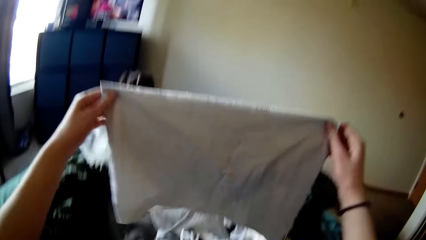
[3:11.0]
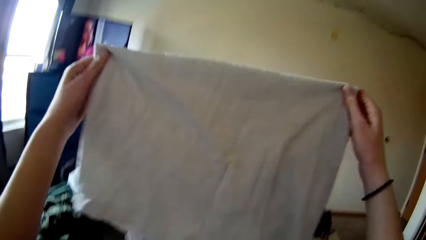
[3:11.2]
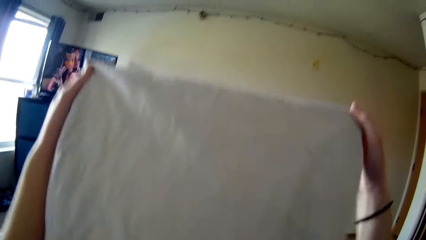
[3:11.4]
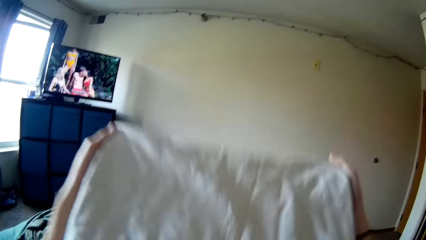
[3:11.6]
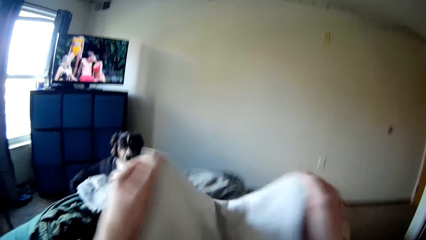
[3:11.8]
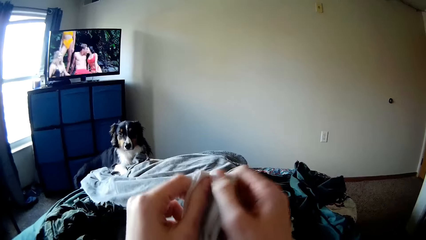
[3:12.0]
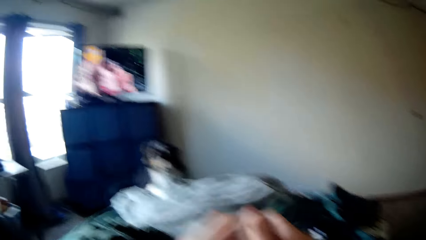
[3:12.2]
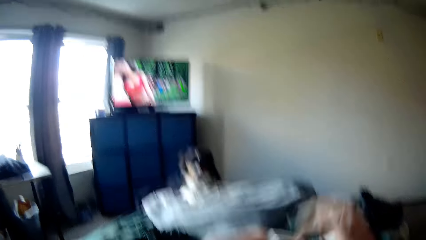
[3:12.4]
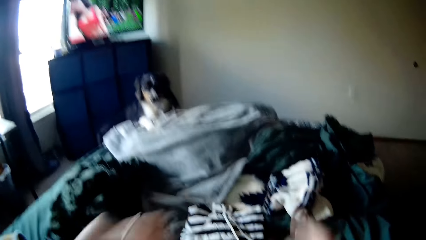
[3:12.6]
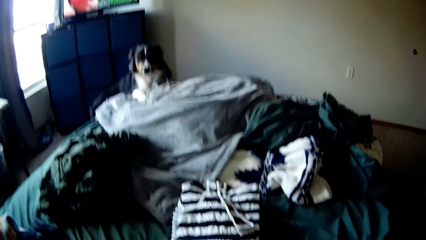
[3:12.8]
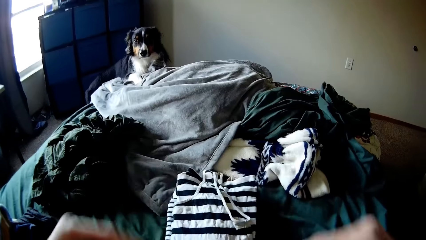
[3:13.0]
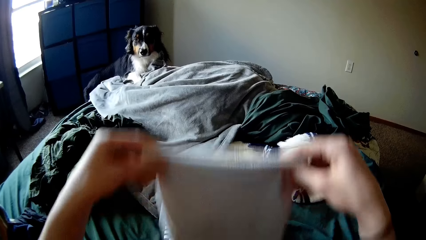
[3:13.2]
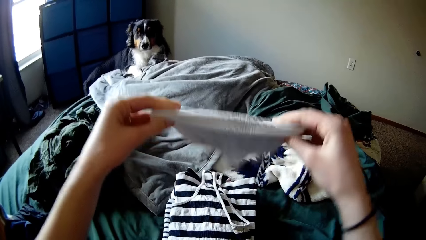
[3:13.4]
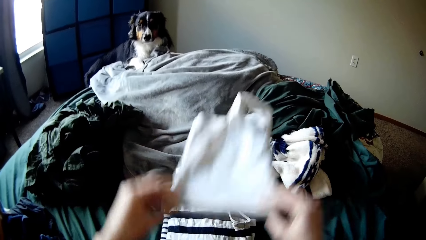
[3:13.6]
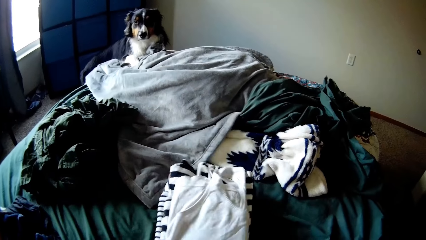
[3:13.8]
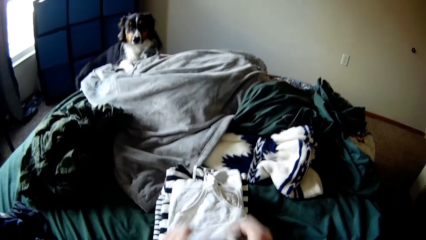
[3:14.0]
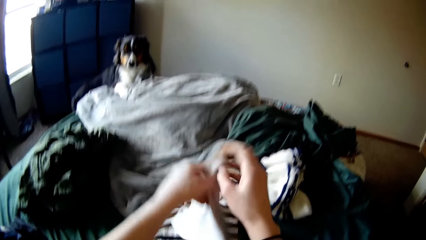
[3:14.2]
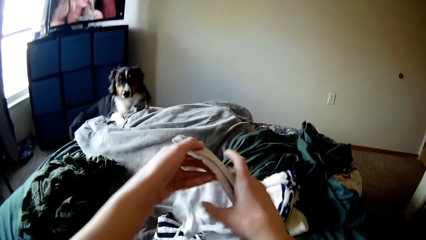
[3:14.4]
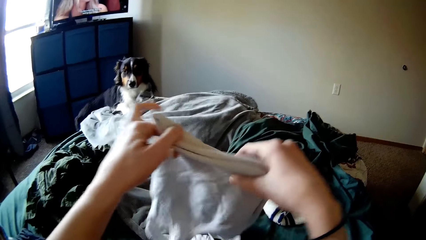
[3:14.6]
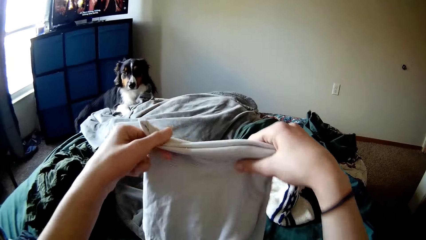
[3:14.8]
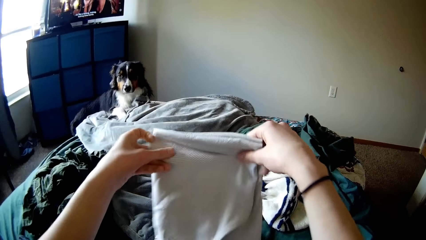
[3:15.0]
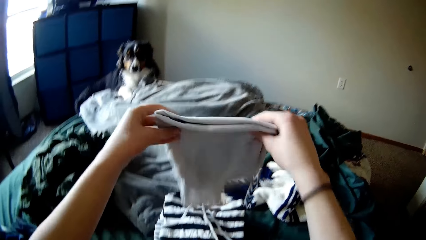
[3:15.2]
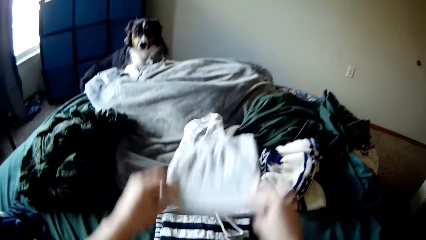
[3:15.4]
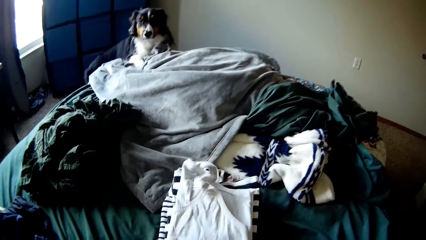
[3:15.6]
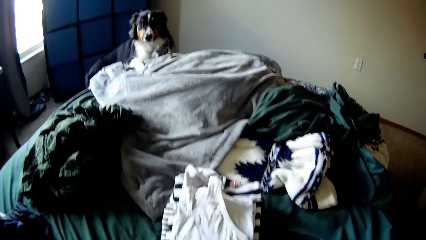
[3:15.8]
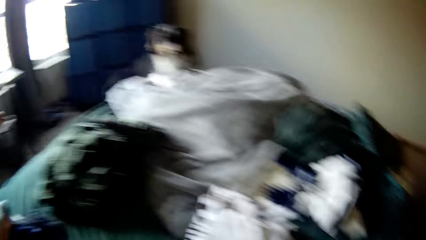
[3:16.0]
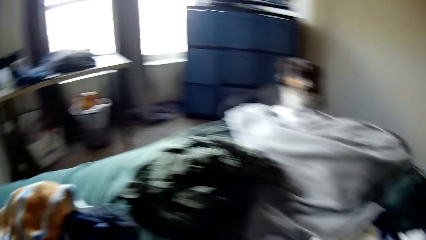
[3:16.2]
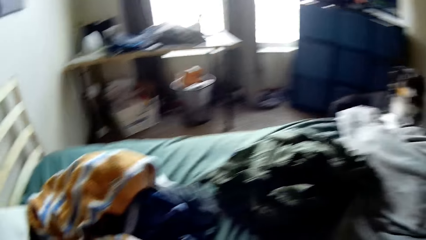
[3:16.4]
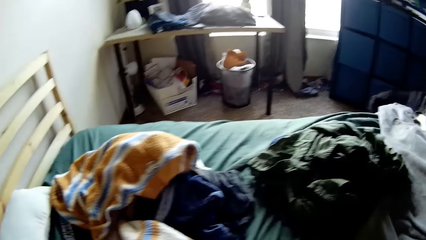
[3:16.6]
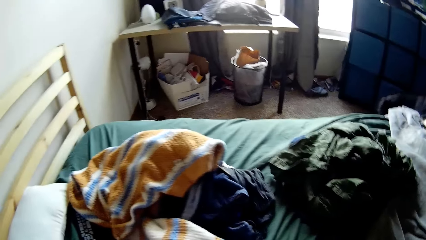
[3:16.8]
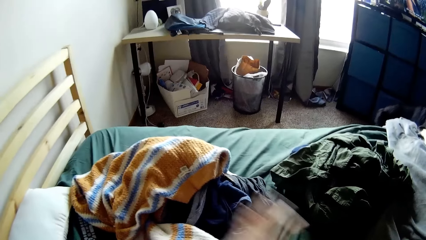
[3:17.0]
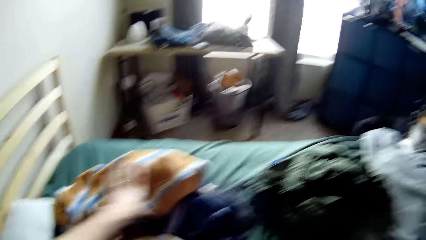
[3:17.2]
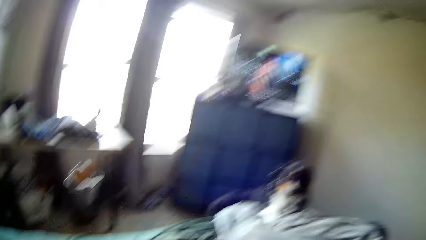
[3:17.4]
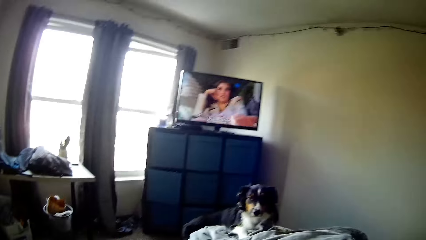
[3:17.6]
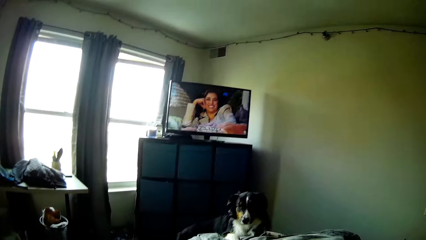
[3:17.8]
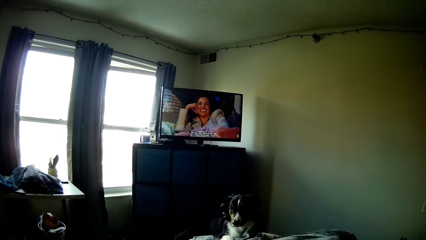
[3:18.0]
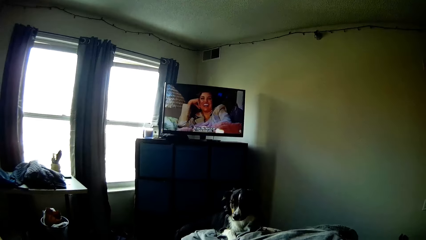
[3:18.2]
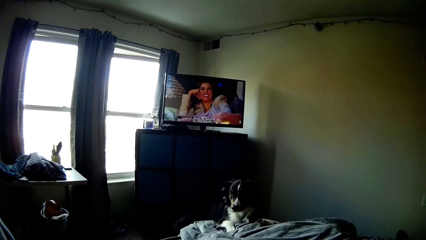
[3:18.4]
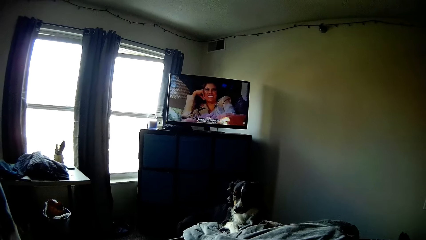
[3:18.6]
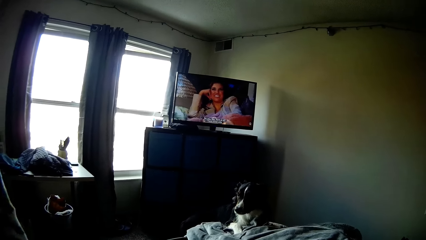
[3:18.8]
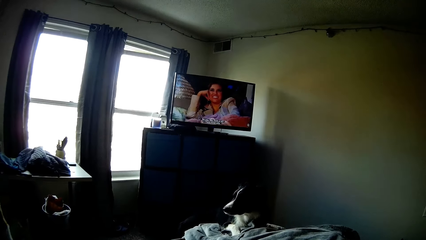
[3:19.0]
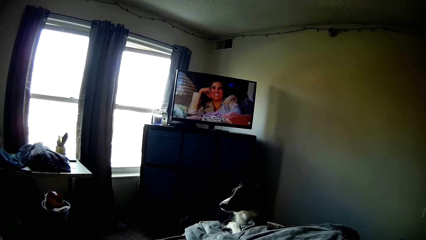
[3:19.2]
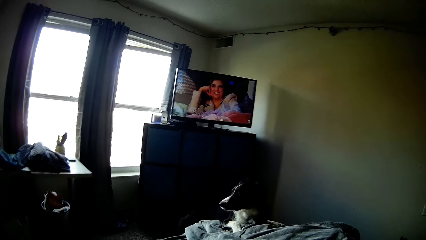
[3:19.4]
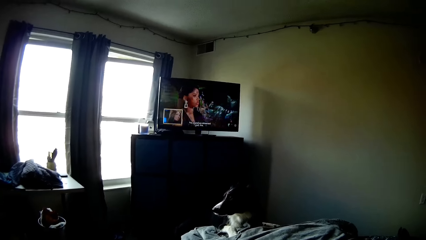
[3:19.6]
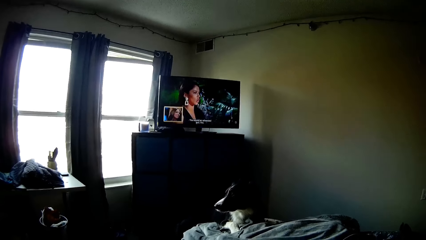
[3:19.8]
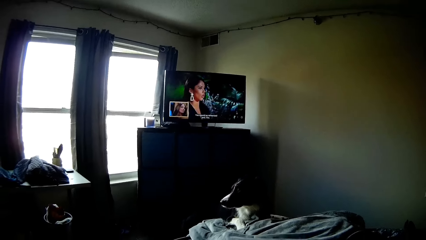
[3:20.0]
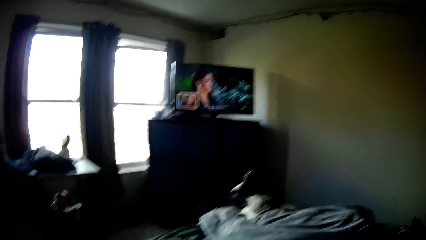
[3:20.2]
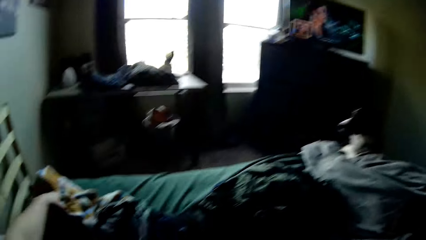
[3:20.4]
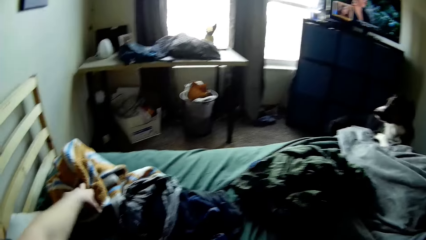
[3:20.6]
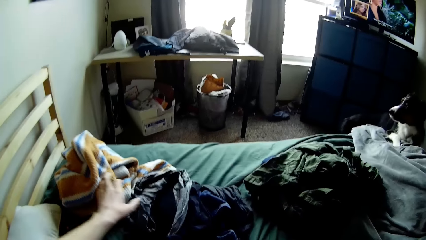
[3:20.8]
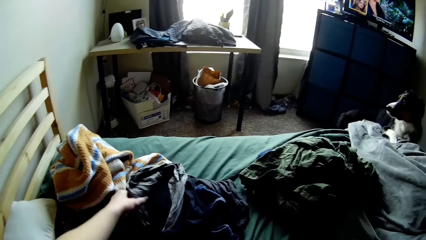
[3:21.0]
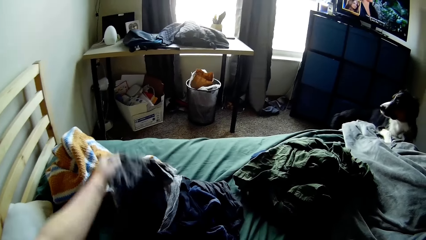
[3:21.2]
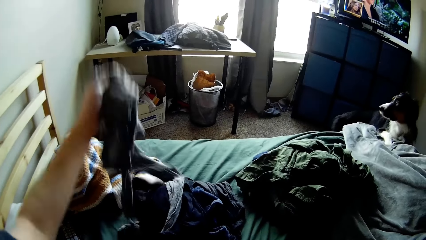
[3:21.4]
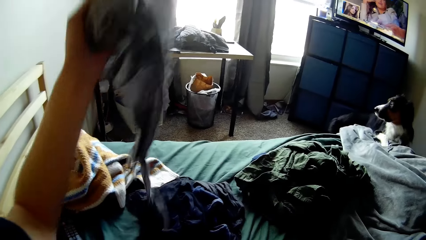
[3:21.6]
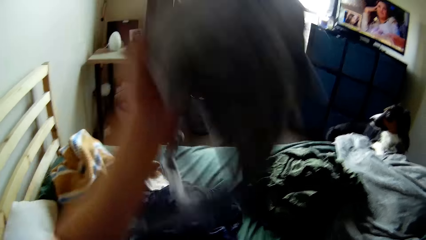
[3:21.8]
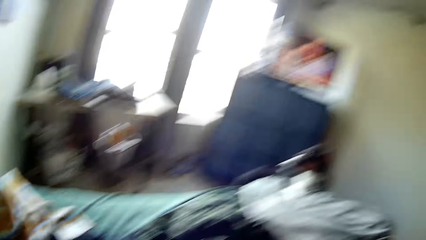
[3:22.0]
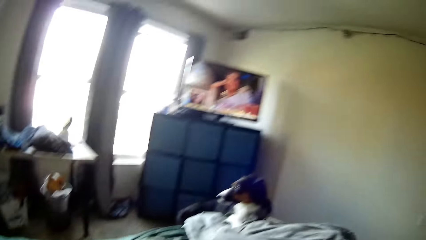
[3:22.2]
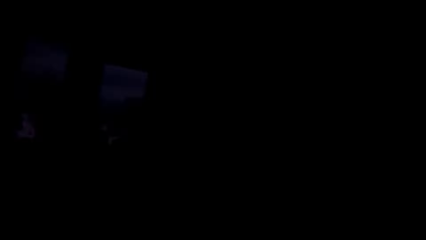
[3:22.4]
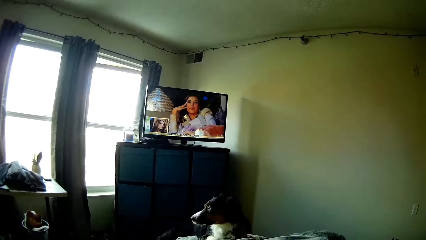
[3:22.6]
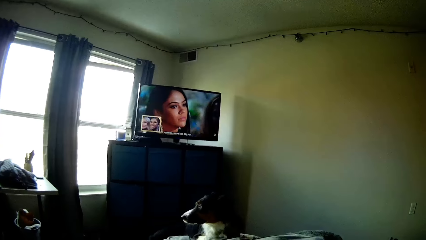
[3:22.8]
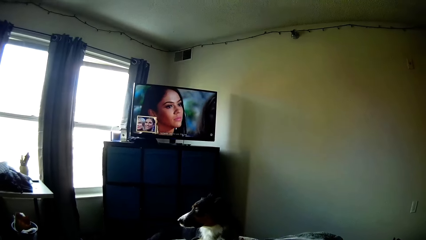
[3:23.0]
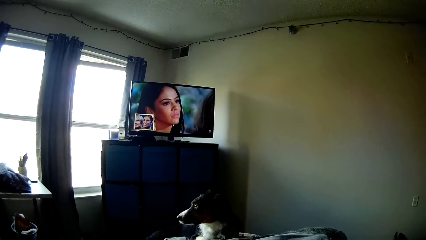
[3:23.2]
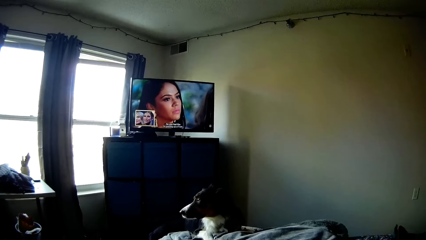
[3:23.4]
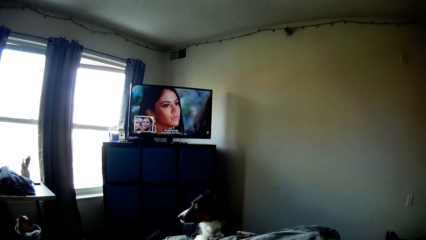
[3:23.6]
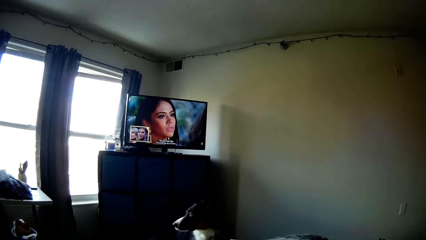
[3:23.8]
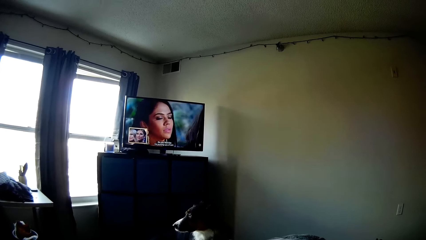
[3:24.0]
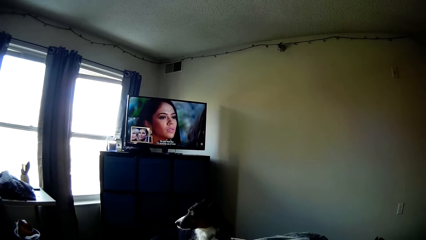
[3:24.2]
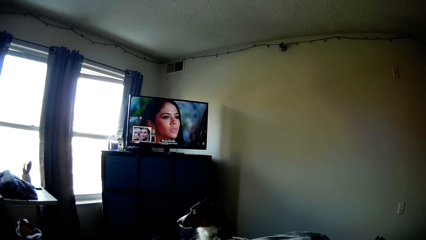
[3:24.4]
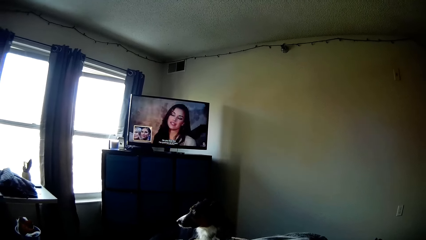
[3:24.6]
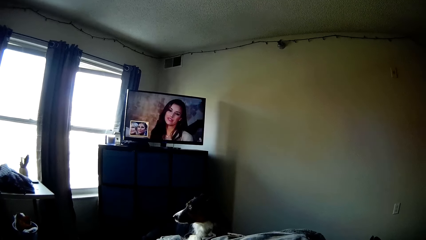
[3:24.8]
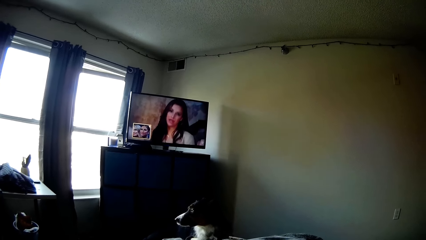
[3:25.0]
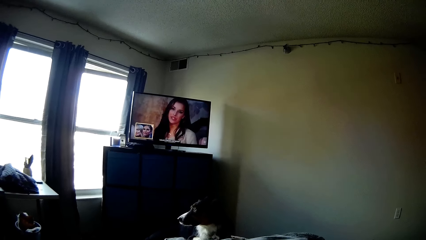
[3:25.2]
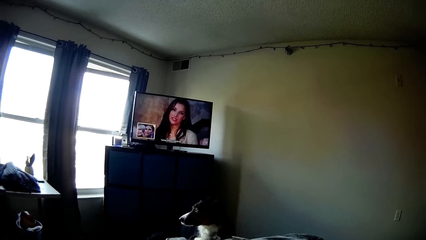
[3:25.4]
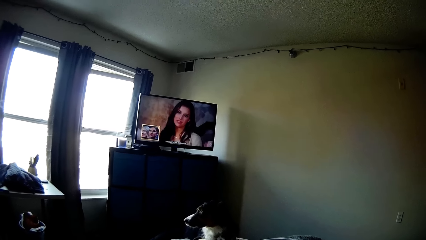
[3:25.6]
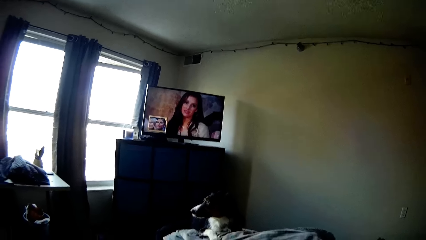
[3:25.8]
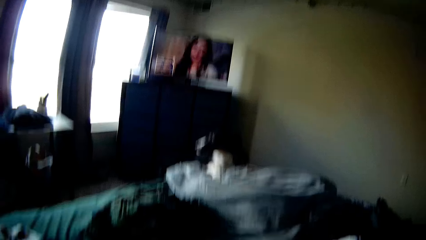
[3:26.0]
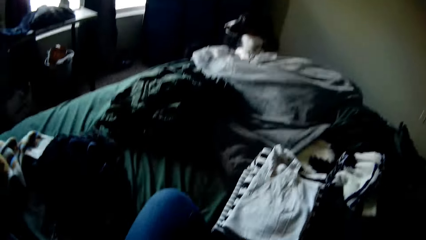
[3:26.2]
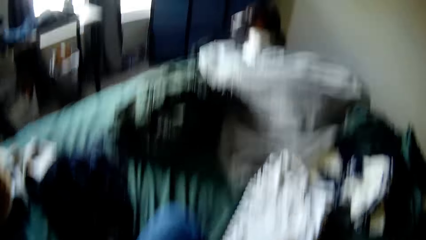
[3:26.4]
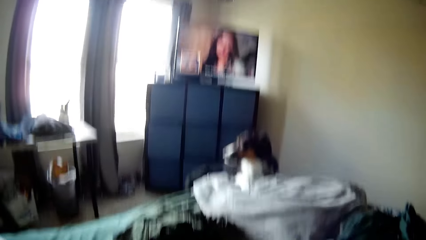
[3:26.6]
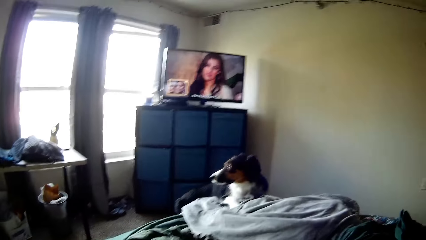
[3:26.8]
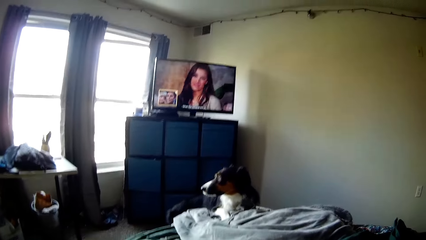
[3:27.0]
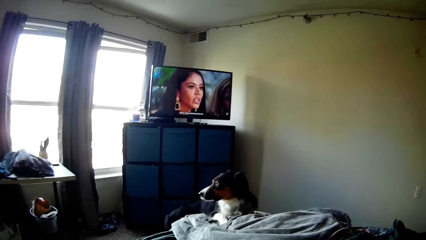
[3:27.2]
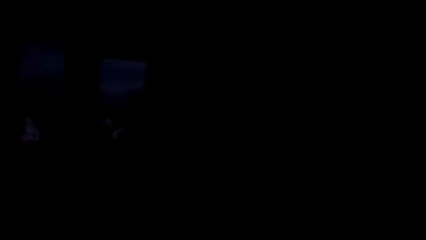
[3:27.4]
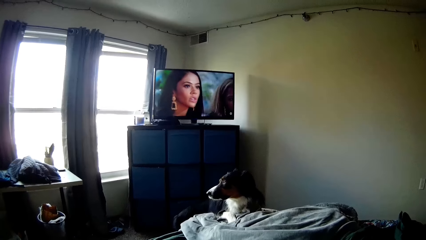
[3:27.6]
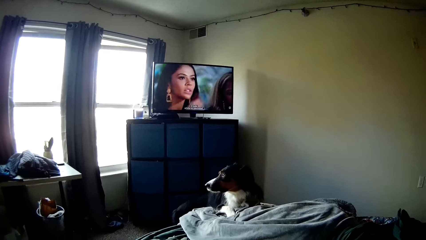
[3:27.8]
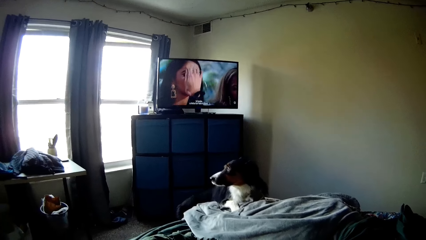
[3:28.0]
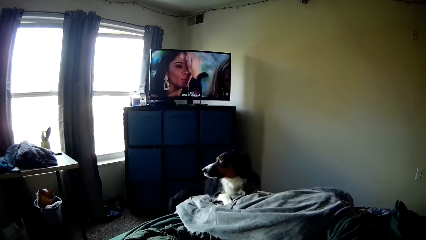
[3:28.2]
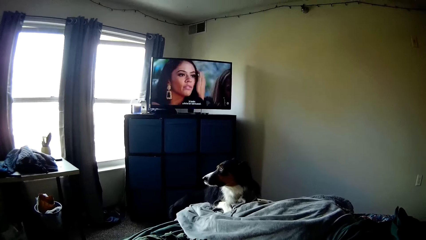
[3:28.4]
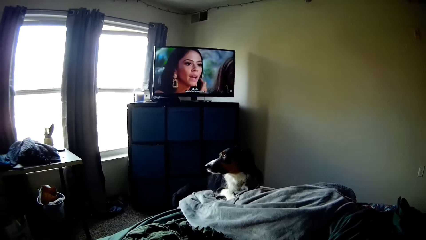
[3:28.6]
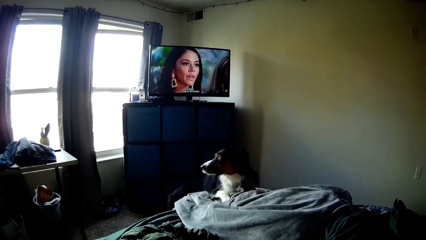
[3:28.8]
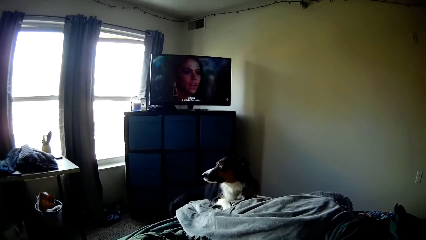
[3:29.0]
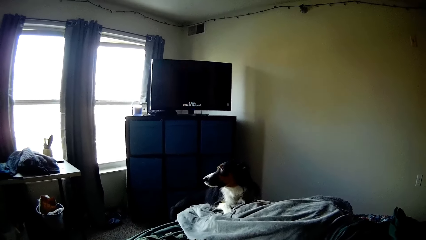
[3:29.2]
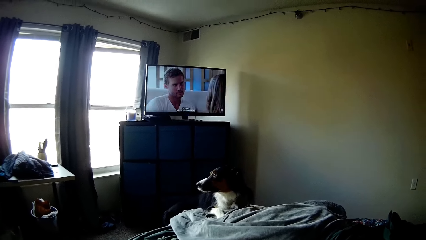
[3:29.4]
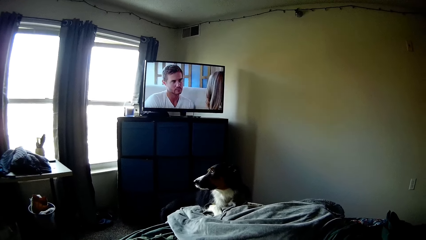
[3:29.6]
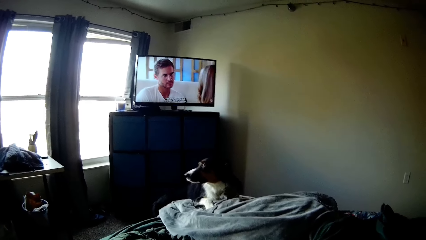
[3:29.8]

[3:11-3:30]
The camera wearer holds the cloth with his hands. He folds the cloth with his hands. He puts the cloth on the bed. He sits on the bed. He picks up the cloth on the bed. He sits on the bed. He picks up the cloth on the bed. He sits on the bed.
